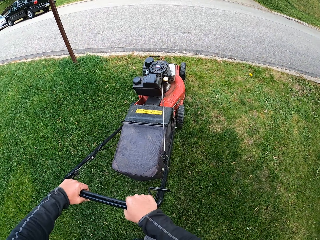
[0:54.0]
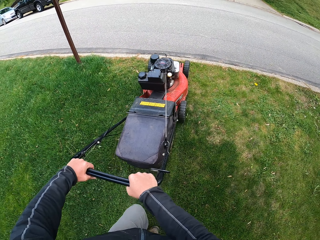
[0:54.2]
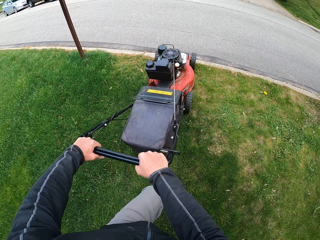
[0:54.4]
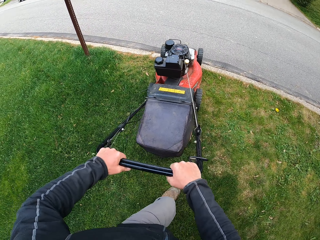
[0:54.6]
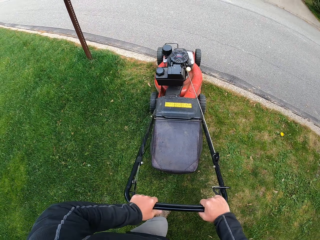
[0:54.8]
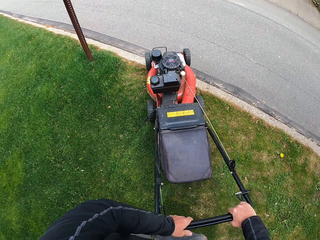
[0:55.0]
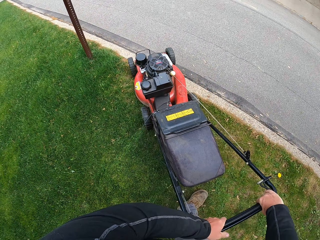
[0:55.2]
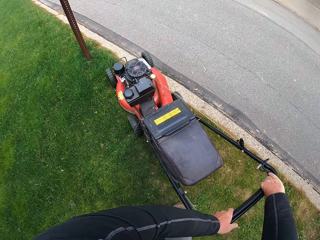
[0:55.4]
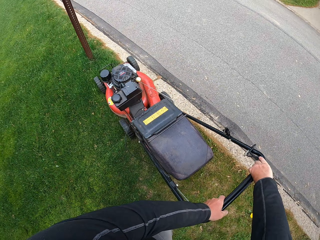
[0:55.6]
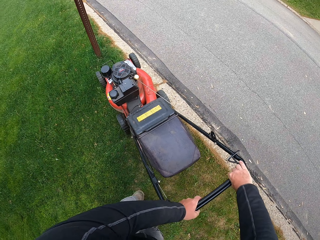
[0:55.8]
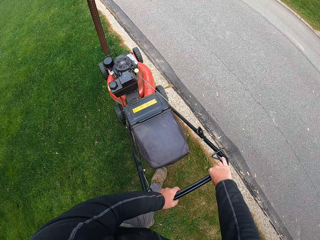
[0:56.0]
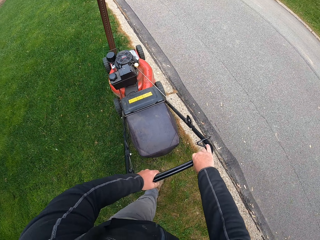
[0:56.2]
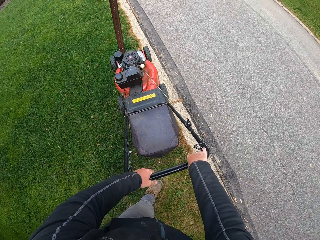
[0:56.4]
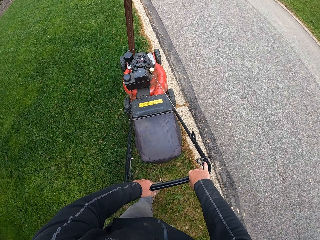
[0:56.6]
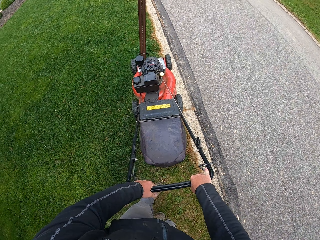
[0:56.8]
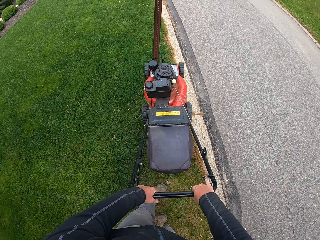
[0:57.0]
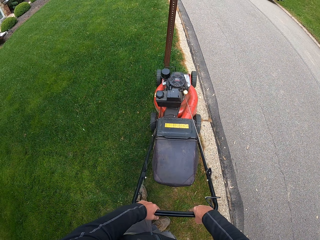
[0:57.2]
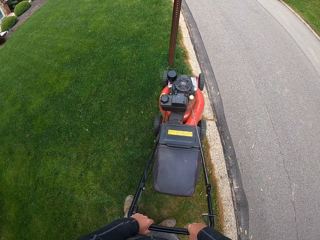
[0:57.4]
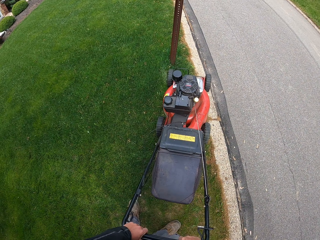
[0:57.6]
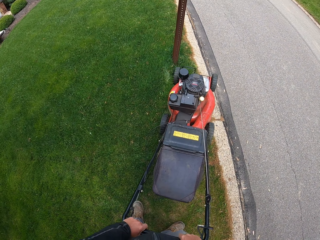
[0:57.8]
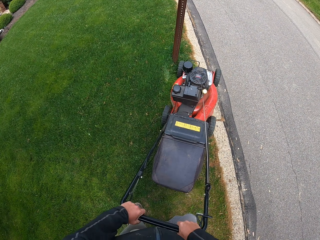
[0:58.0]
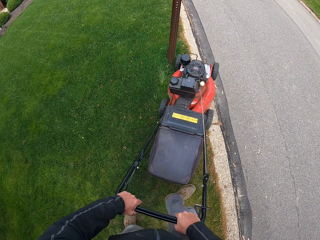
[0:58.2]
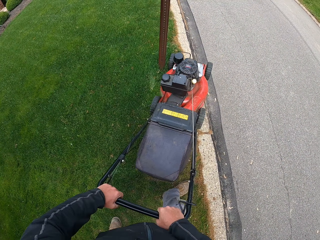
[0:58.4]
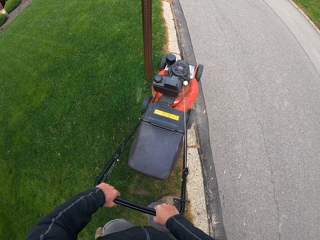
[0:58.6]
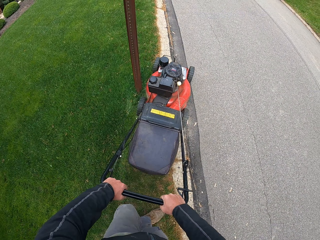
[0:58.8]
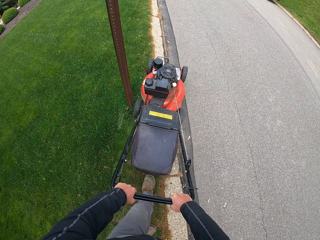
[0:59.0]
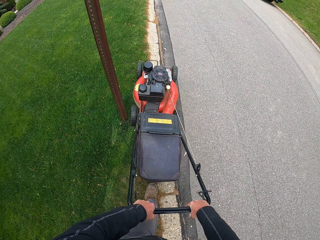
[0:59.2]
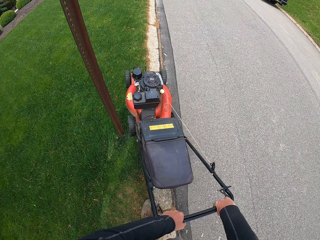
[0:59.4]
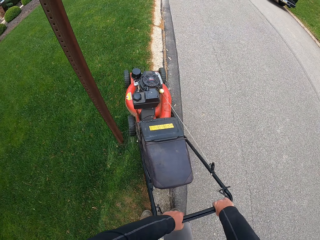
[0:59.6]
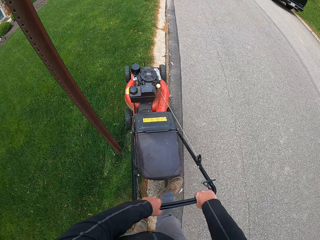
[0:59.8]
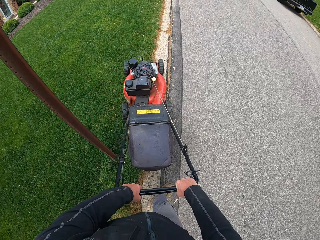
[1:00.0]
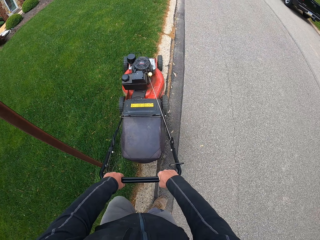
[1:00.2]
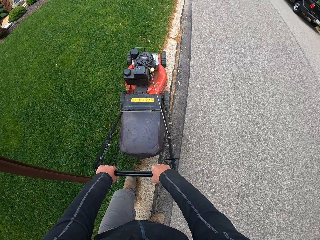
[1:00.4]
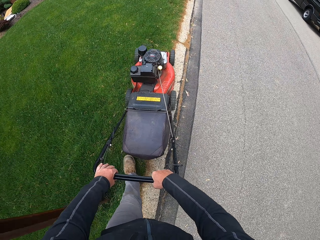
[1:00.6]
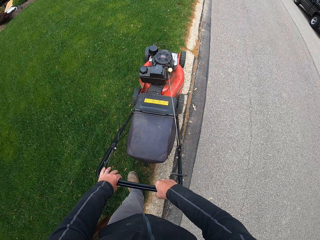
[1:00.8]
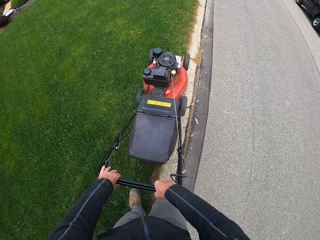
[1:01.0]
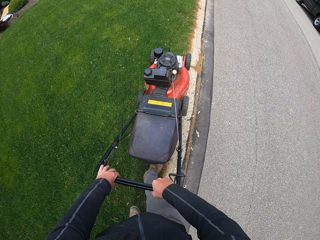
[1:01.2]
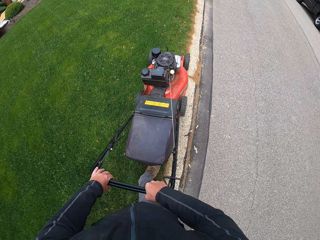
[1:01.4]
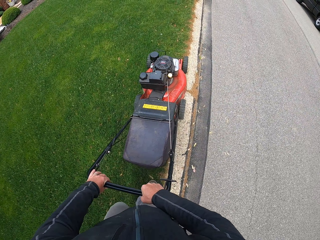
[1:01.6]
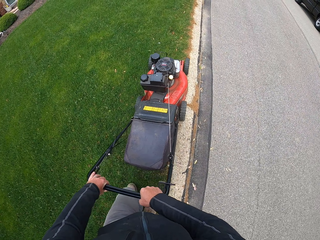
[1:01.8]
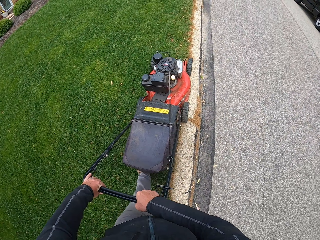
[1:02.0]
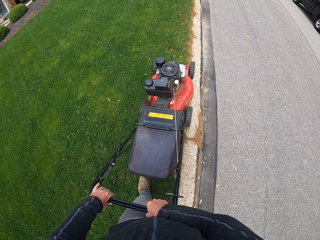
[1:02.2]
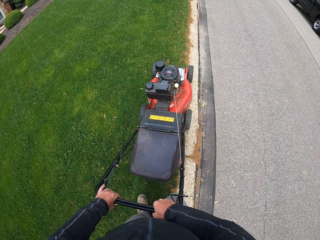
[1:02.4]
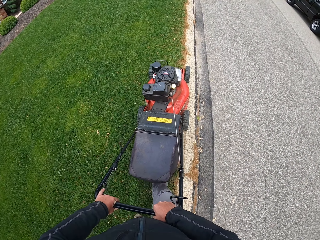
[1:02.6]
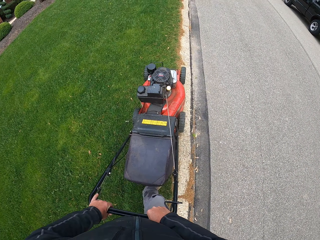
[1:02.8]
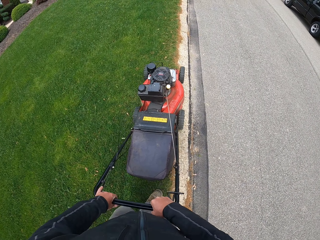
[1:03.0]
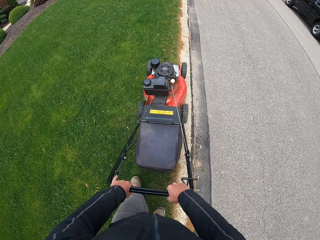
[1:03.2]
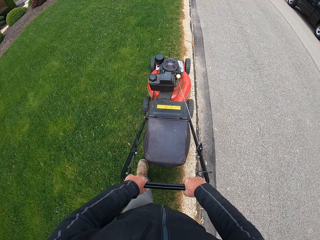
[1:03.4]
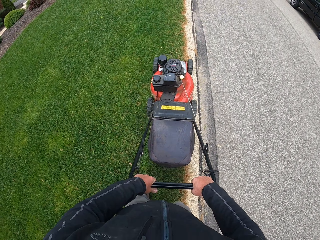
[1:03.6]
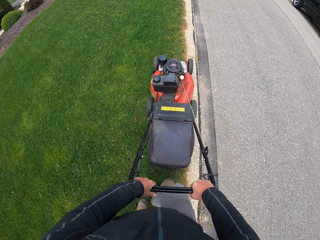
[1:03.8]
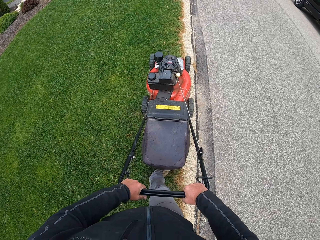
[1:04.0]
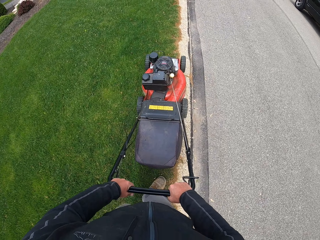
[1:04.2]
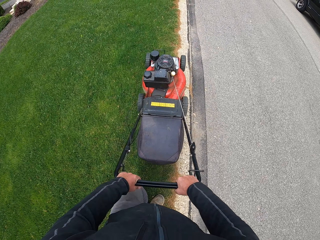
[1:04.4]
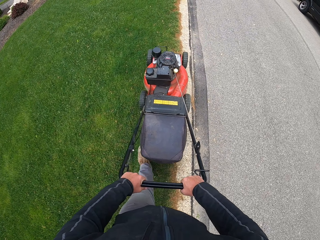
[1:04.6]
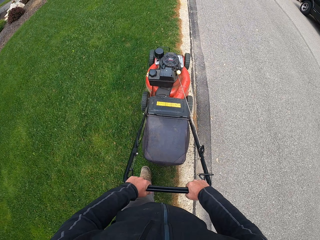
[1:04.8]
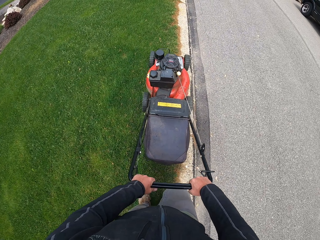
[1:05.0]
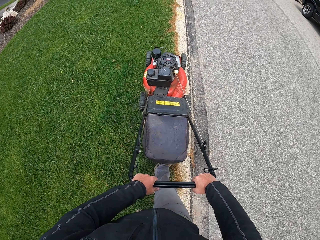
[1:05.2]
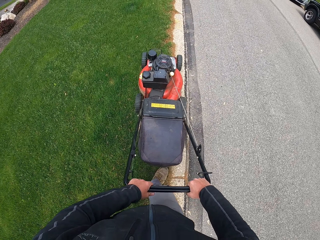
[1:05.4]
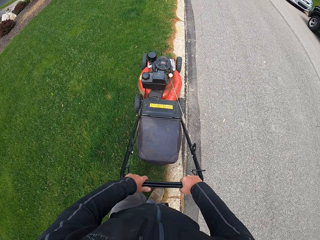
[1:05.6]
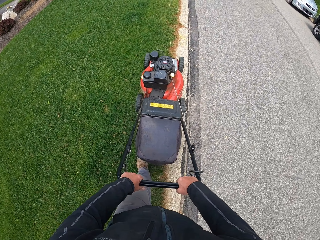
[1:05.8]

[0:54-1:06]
The camera wearer makes a U turn with the lawn mower. They cut the grass with the lawn mower machine.

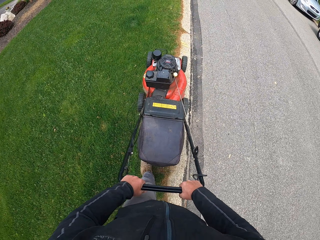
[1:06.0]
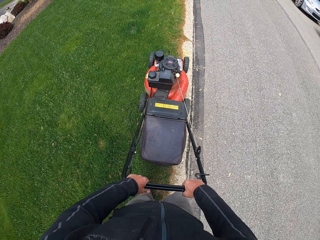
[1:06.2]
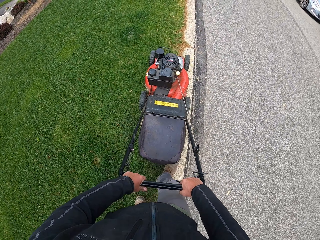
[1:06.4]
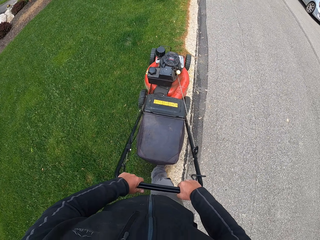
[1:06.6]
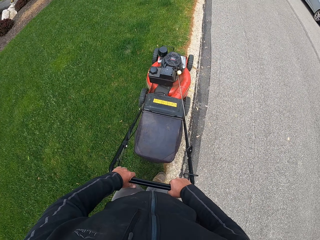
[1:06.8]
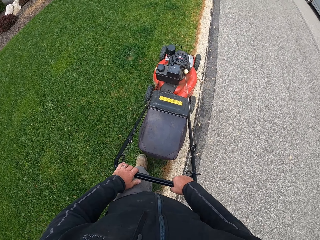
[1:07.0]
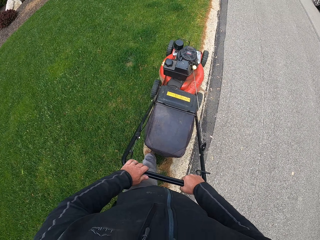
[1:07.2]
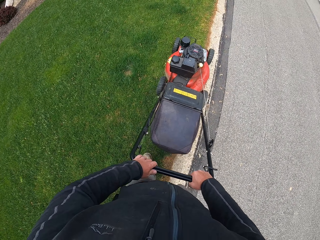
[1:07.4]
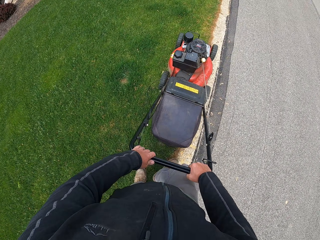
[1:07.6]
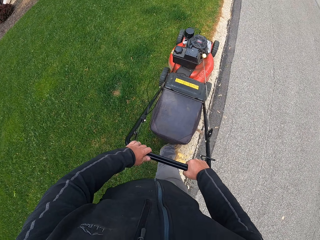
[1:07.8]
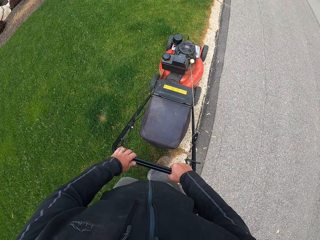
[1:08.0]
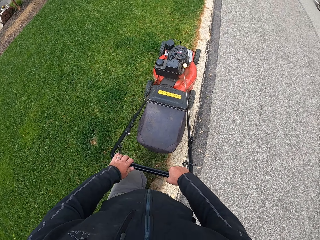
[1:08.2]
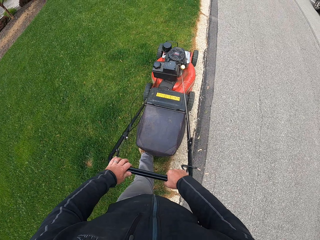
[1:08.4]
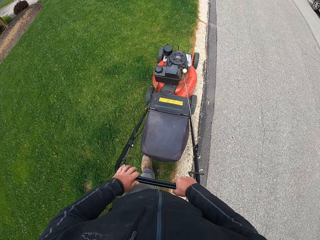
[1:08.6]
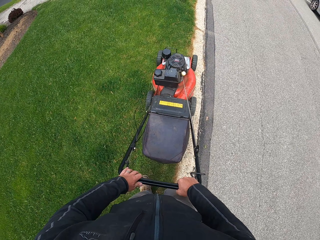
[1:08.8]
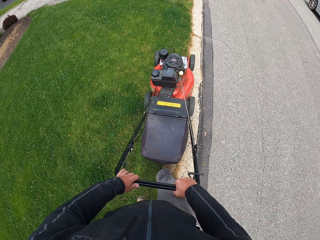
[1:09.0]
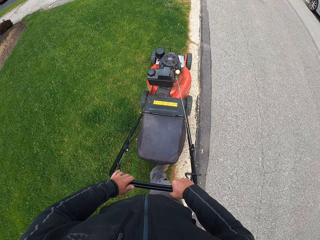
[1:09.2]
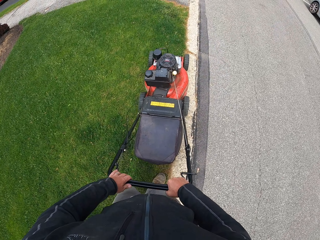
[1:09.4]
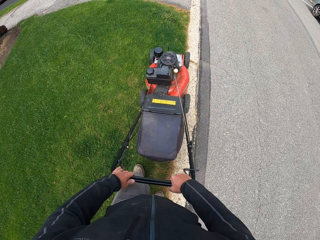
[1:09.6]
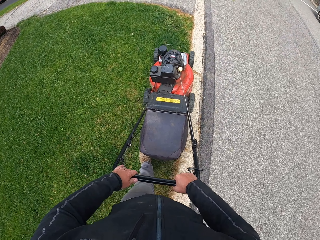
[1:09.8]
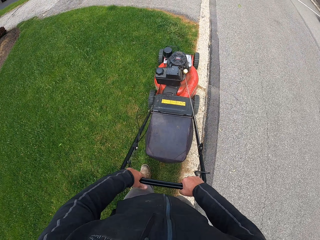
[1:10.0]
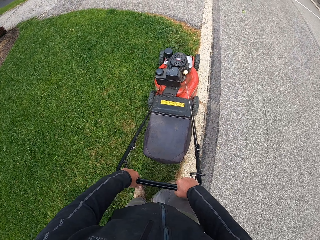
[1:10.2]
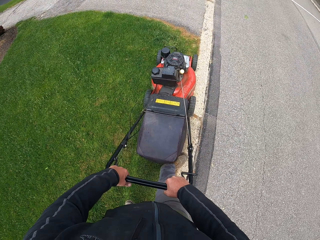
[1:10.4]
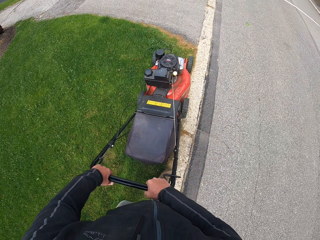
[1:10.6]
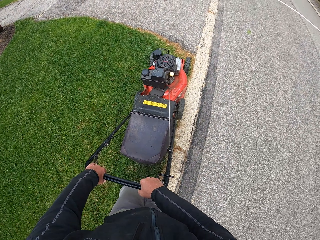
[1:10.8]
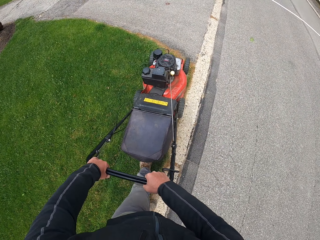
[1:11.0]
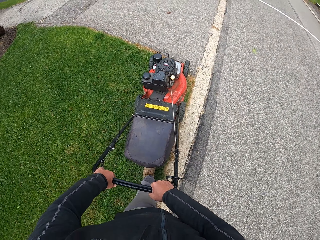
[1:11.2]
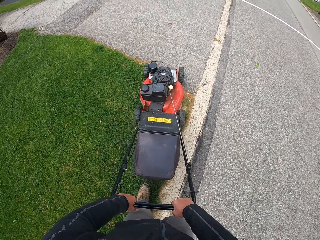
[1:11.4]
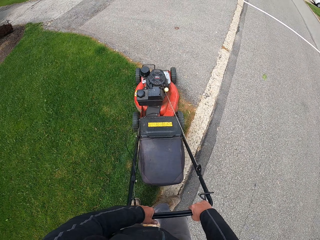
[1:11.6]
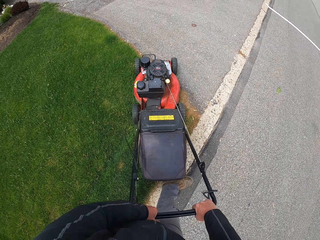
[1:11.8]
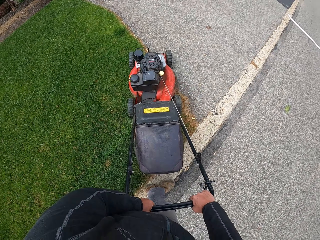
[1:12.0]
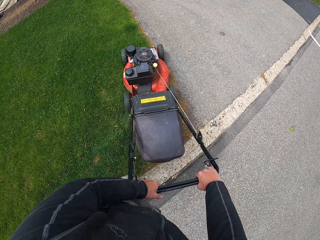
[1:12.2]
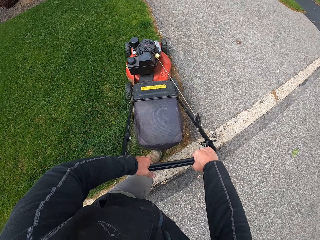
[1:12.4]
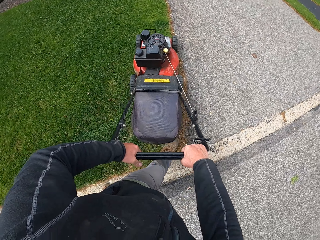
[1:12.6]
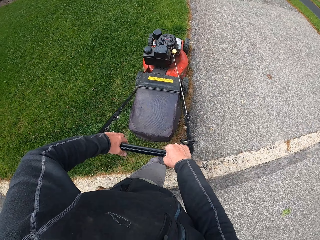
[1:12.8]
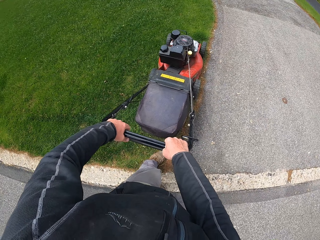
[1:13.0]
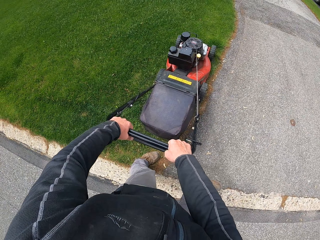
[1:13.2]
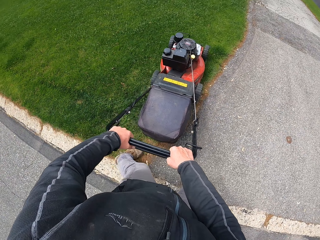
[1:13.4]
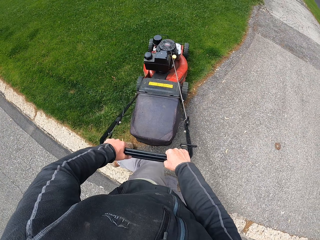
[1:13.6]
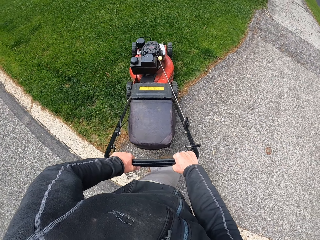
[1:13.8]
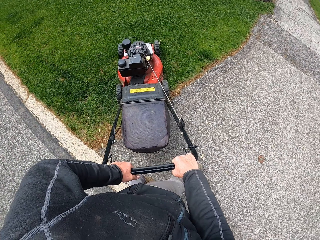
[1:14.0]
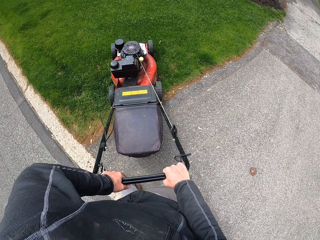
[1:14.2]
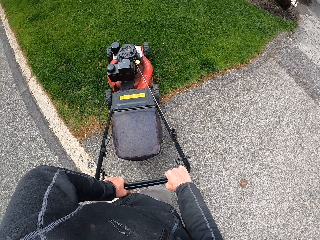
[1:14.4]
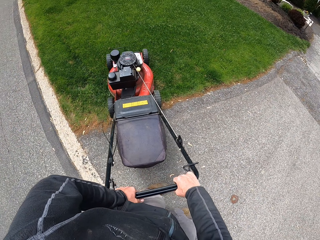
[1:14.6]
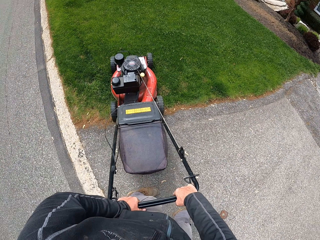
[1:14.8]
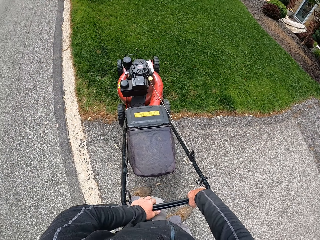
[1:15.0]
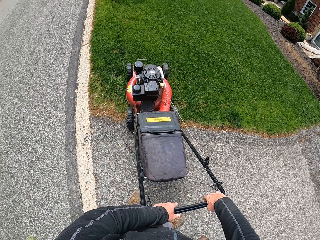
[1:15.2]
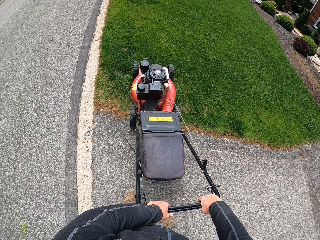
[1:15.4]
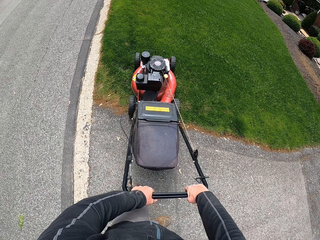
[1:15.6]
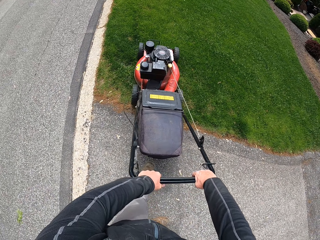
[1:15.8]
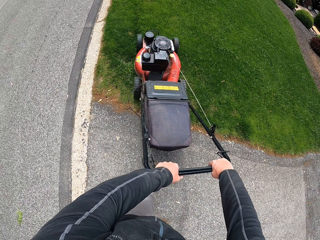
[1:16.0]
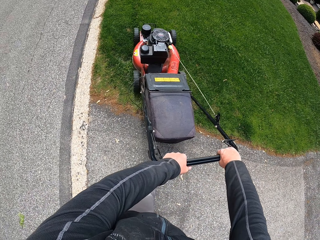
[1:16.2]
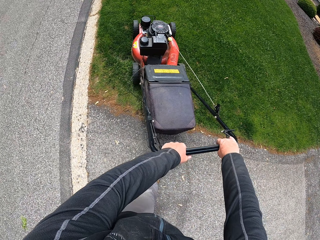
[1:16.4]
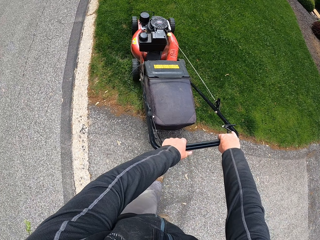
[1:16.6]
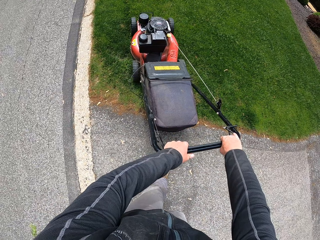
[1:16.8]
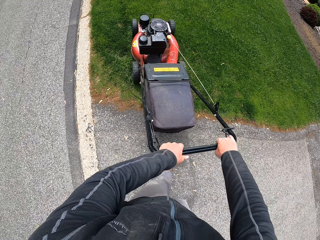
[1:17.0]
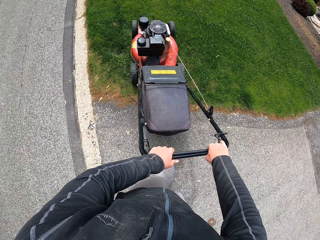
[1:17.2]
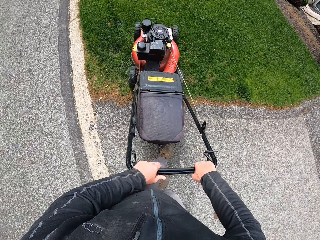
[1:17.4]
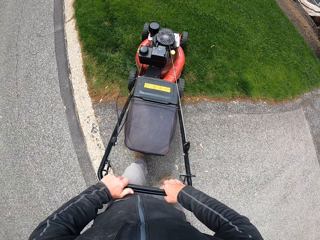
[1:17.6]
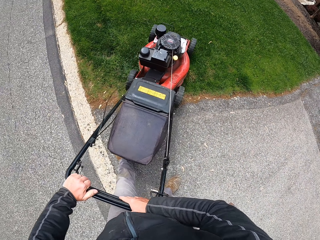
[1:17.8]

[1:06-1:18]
The camera wearer makes a U turn with the lawn mower.
